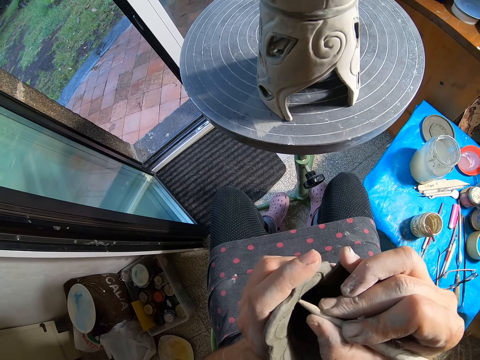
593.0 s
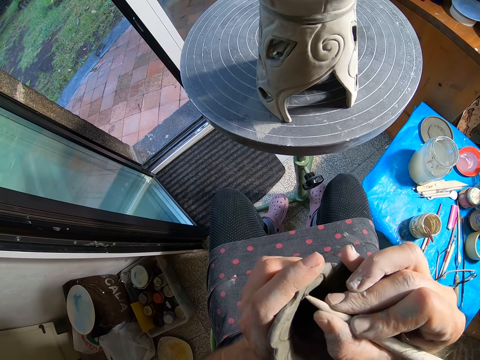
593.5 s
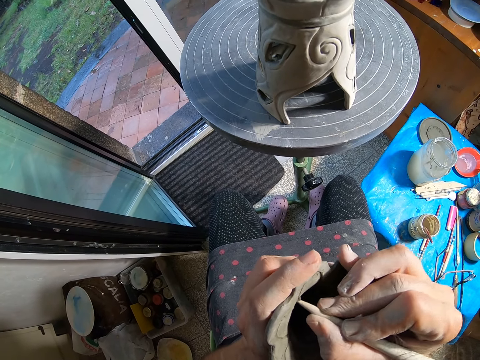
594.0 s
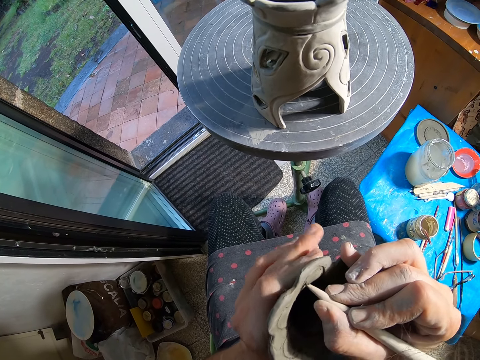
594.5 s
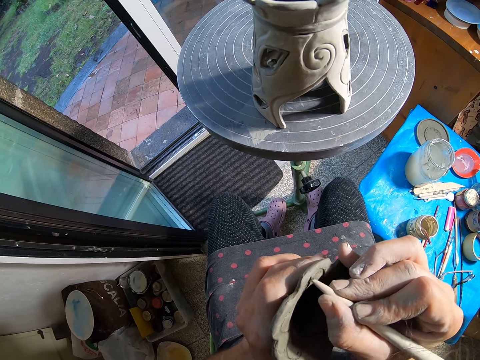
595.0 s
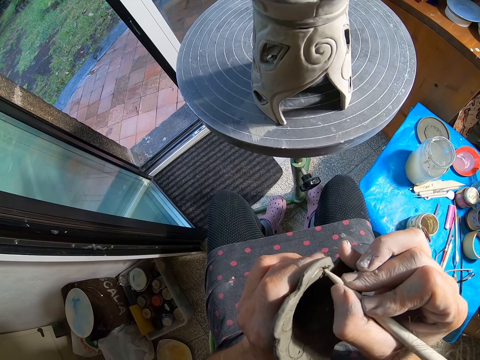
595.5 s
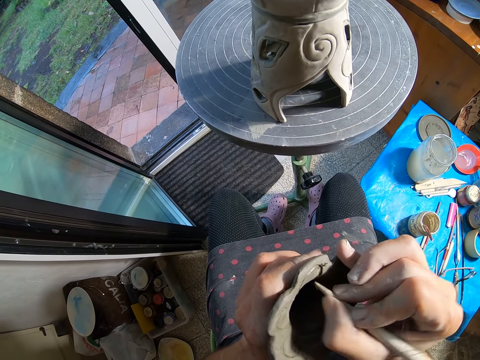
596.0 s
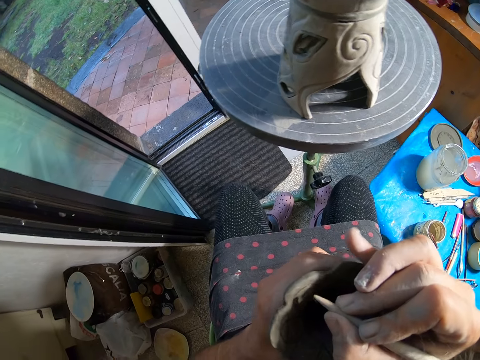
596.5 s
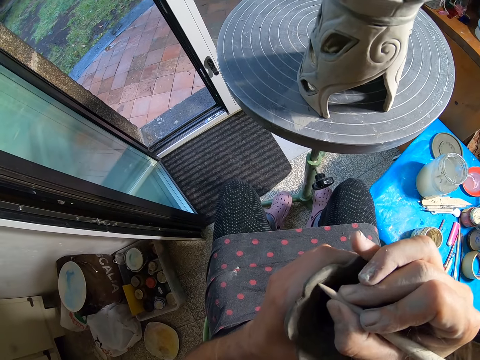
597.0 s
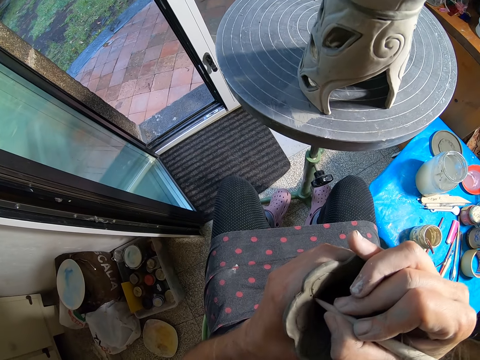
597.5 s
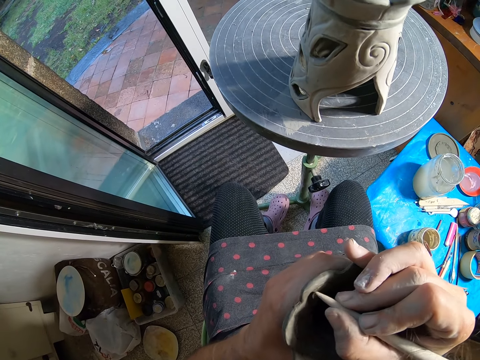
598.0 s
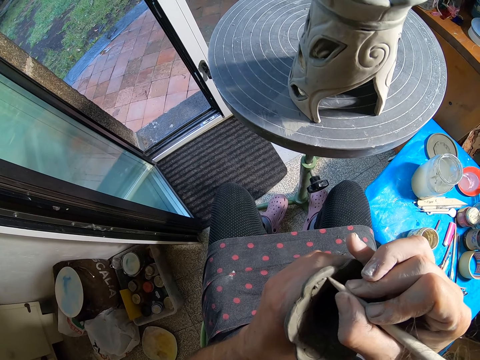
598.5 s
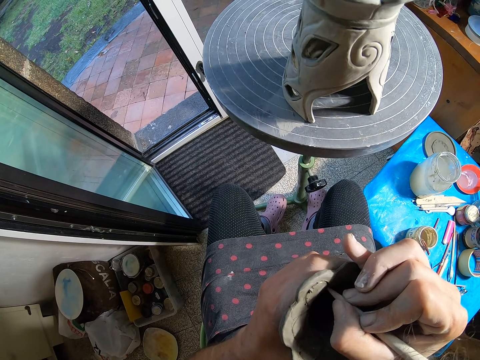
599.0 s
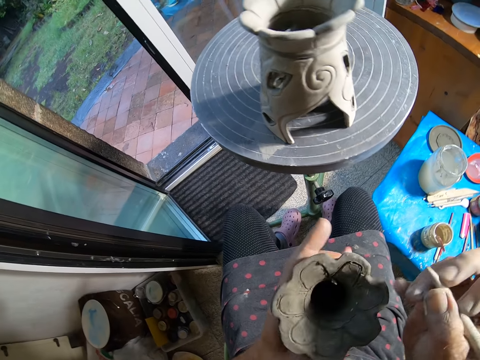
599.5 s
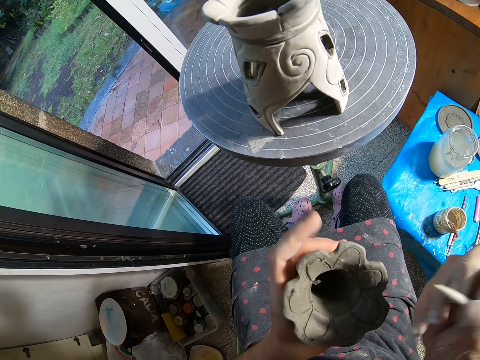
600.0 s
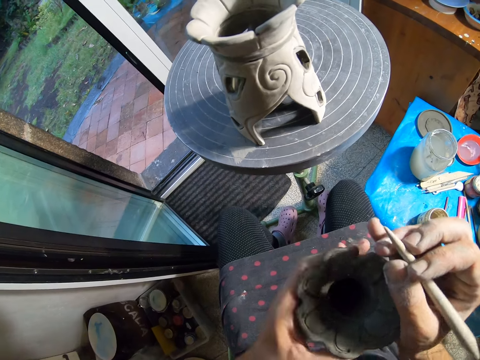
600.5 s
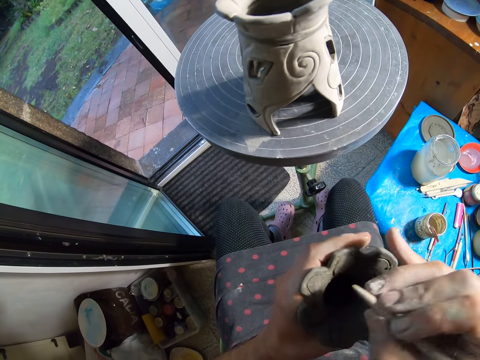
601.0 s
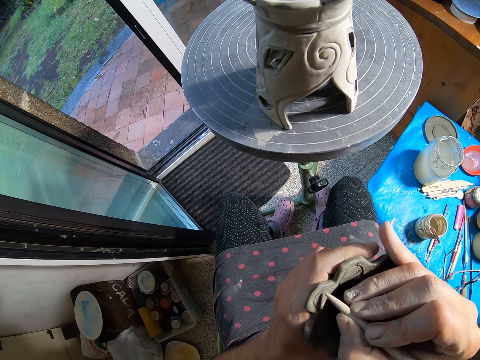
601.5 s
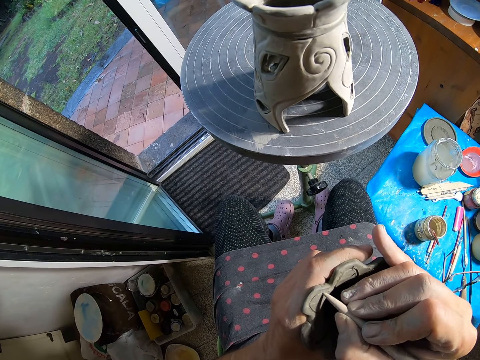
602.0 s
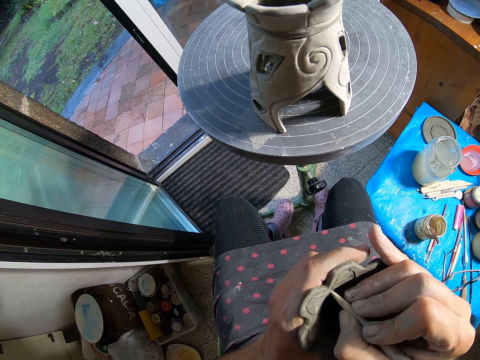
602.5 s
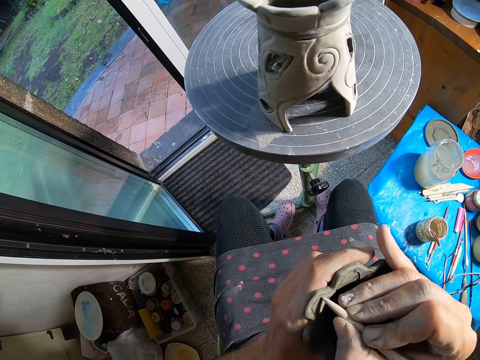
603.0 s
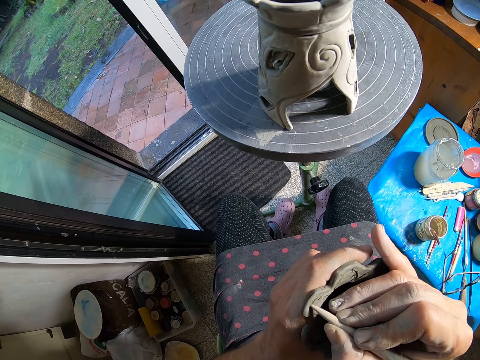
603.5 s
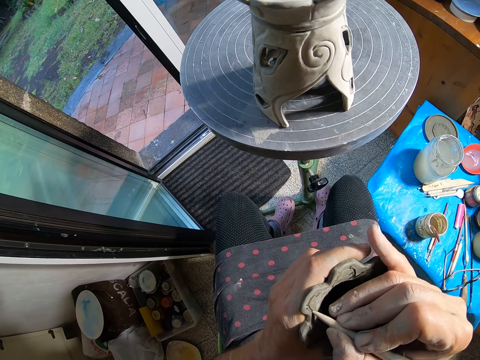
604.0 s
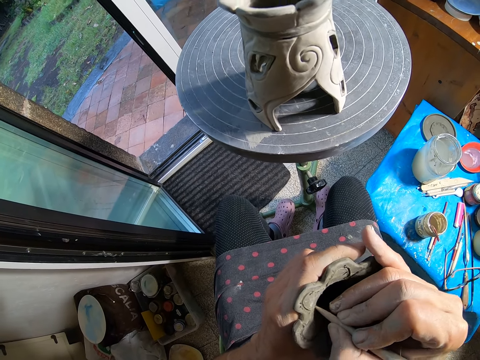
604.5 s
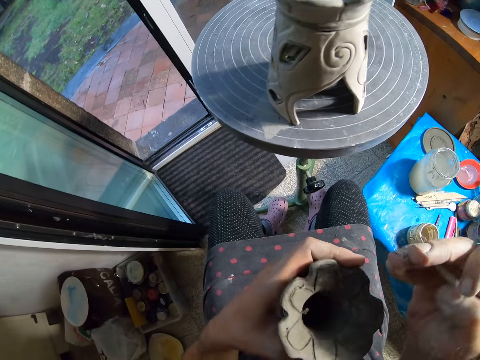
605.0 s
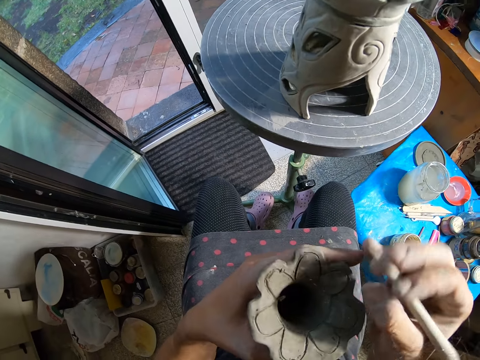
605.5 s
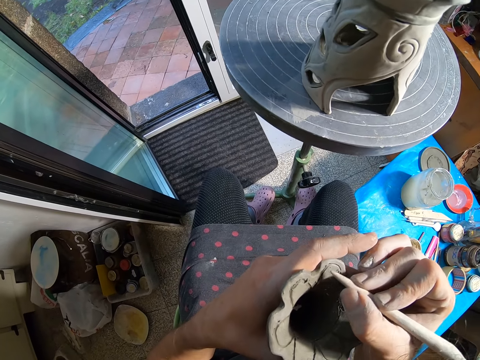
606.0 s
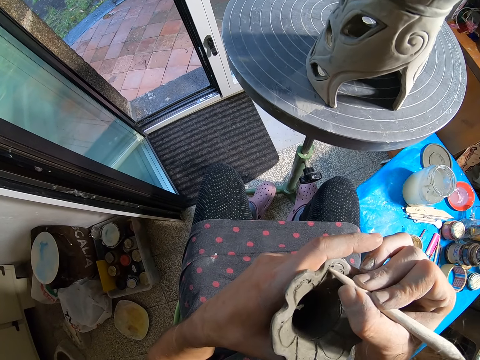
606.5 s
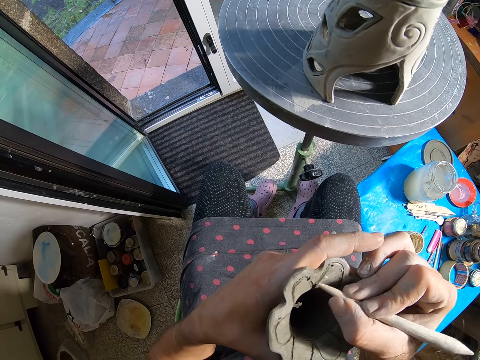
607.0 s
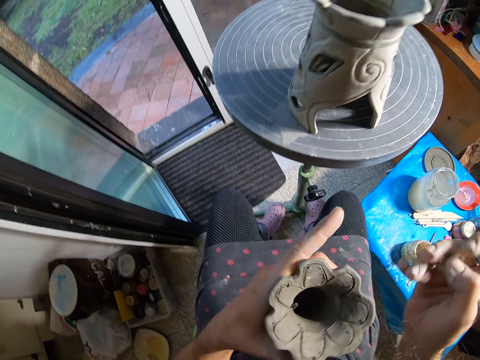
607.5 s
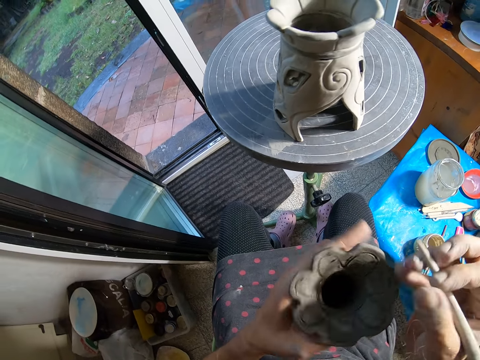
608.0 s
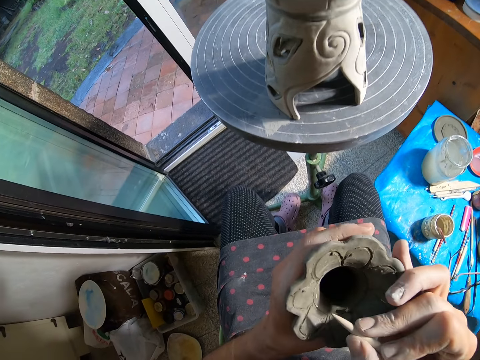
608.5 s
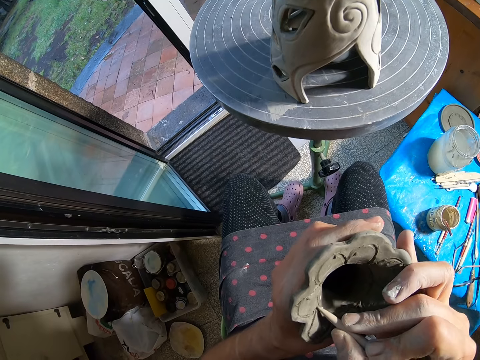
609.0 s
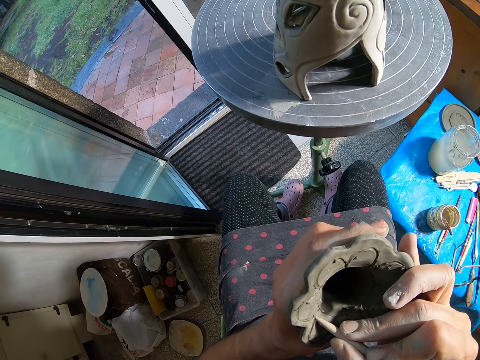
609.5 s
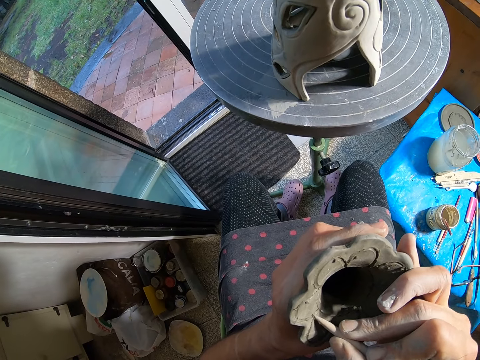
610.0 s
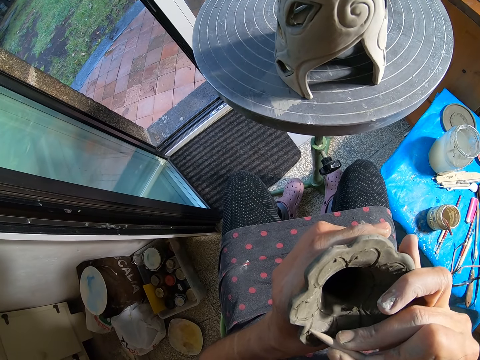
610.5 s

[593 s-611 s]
The camera wearer adjusts the clay vase in his left hand. He cleans the stick in his right hand. He rotates the clay mold. He carves marks on the clay vase with the stick in his right hand. He draws on the clay mold. He cleans the stick in his right hand. He adjusts the clay vase in his left hand. He carves marks on the clay vase with the stick in his right hand.

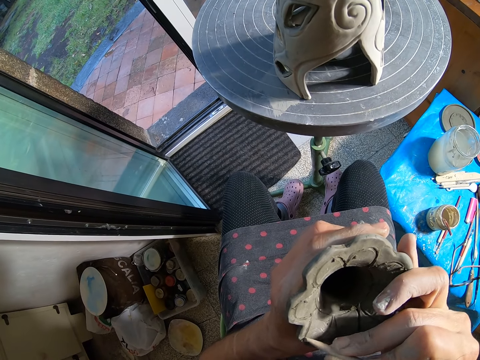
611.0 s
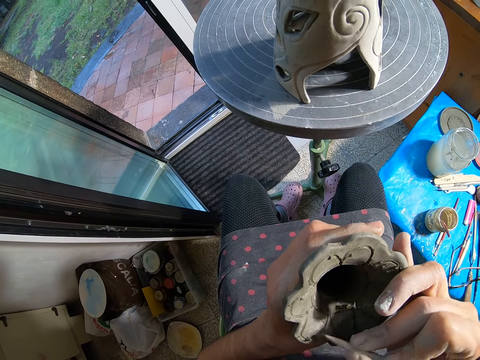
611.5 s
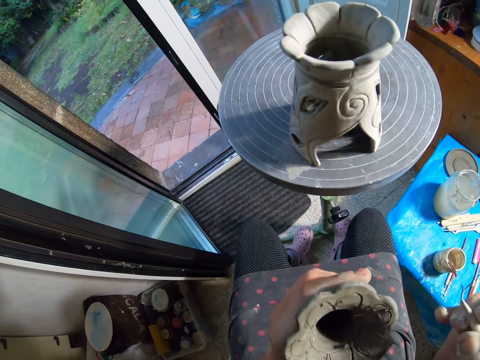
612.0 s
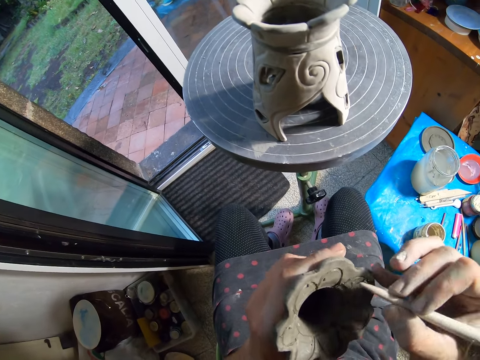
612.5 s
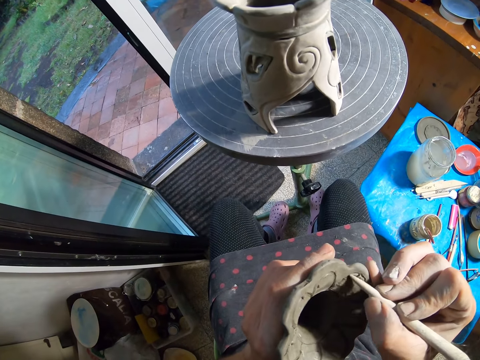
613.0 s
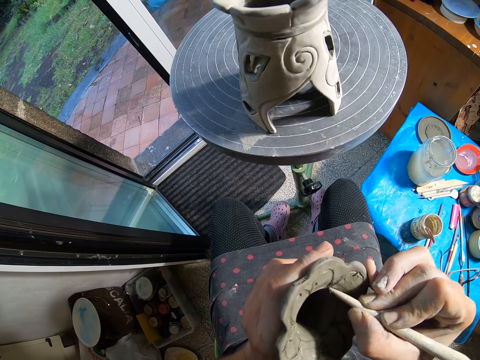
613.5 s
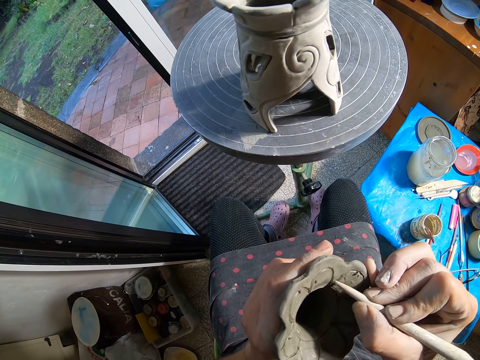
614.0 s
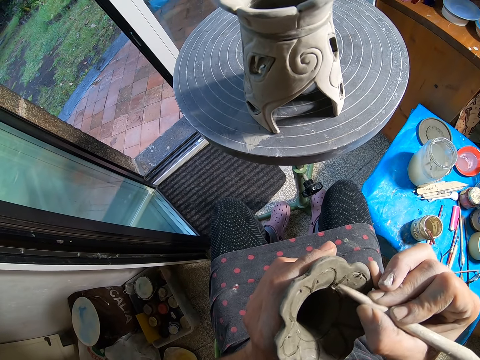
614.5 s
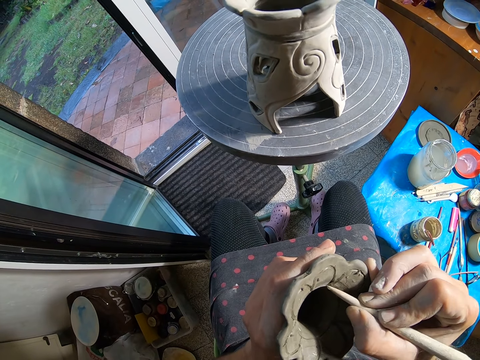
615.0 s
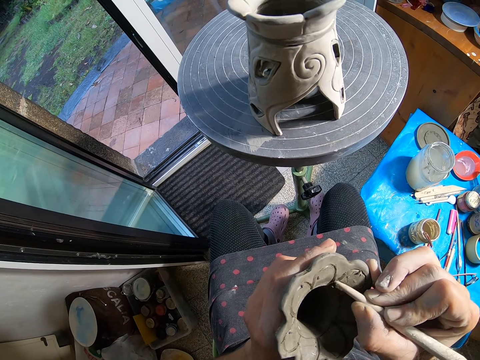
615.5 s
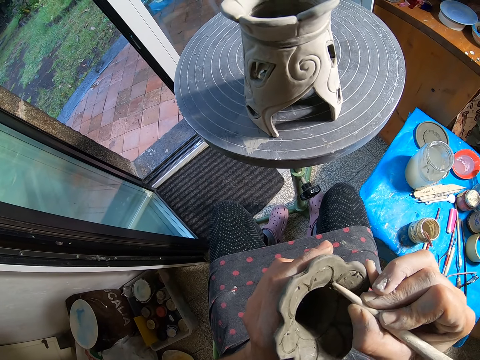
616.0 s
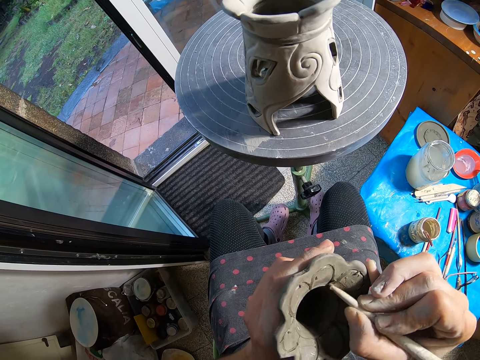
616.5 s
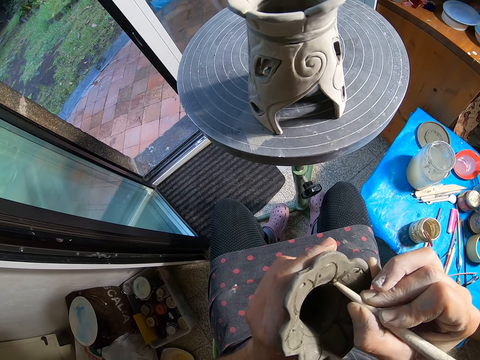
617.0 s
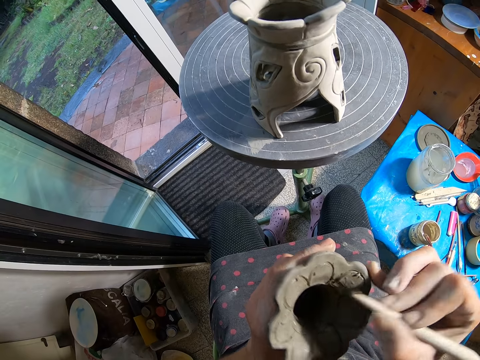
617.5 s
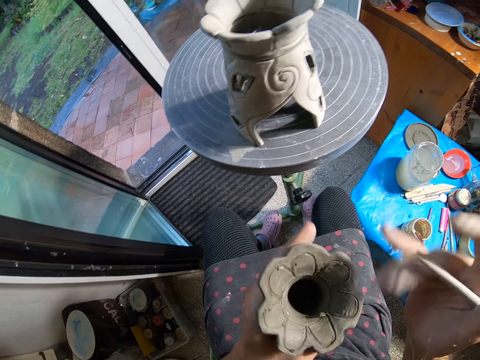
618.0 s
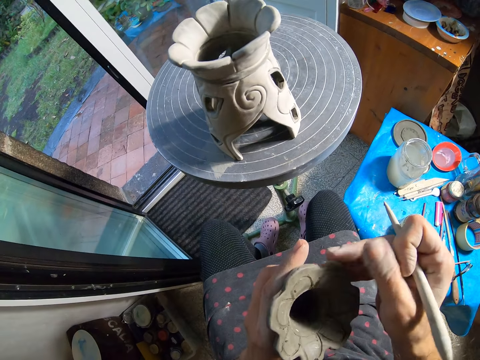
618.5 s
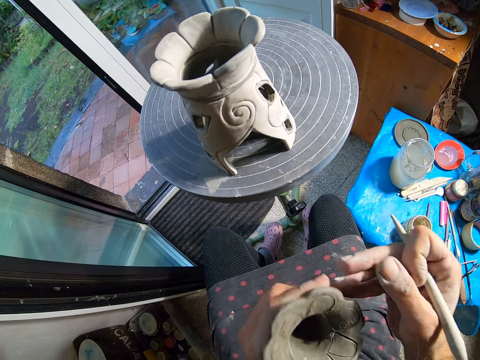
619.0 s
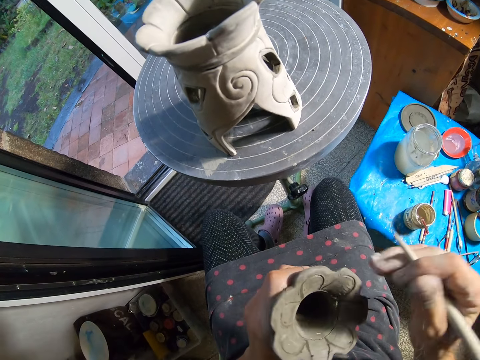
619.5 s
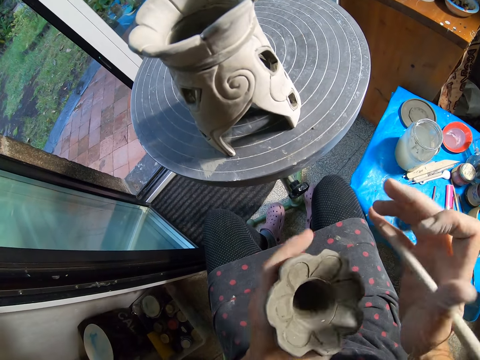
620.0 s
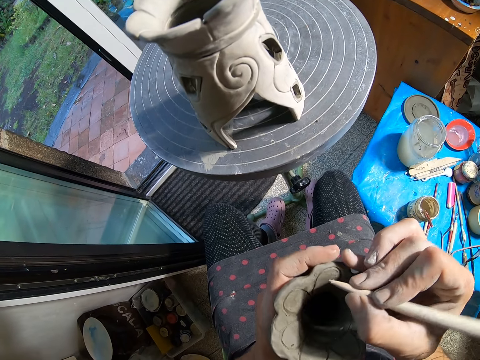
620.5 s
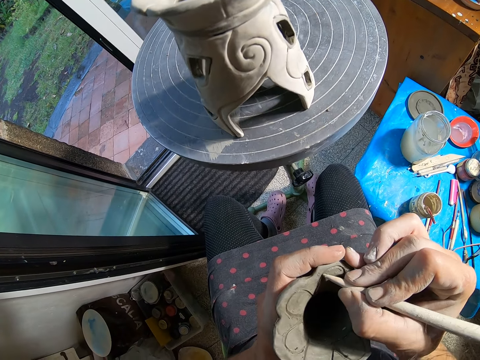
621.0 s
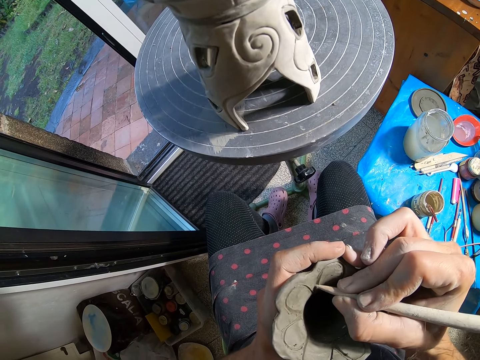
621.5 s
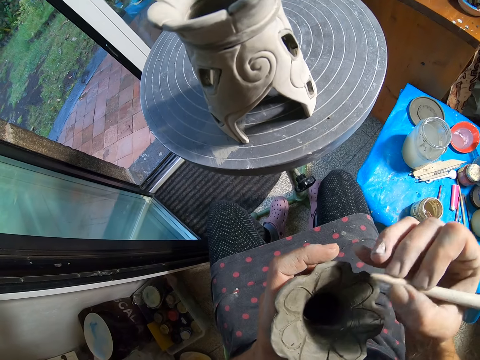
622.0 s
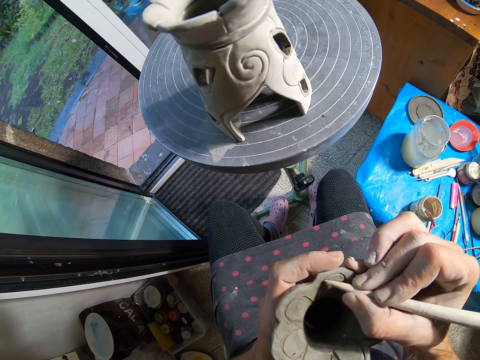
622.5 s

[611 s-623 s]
The camera wearer cleans the stick in his right hand. He cleans the clay vase with his right hand. He touches the clay mold. He carves marks on the clay vase with the stick in his right hand.
